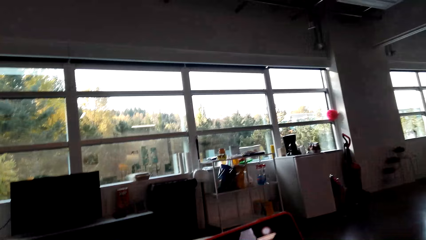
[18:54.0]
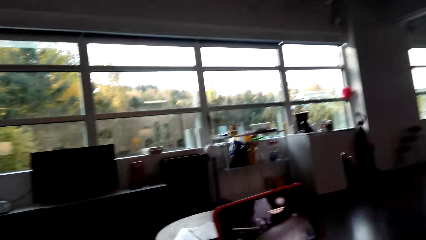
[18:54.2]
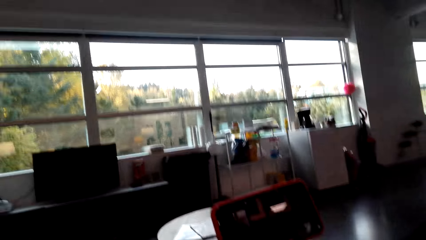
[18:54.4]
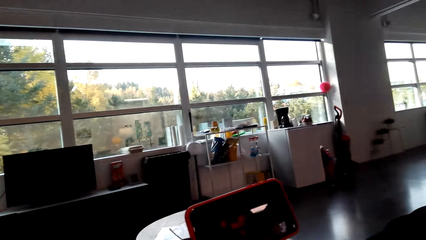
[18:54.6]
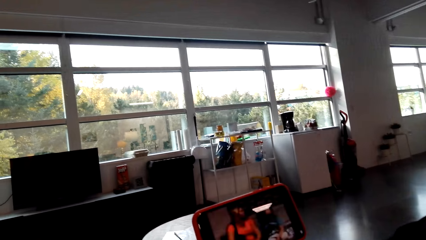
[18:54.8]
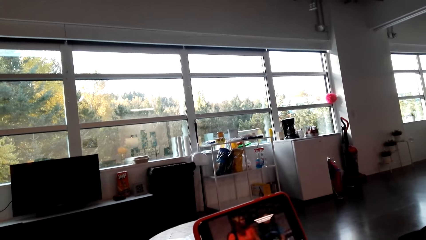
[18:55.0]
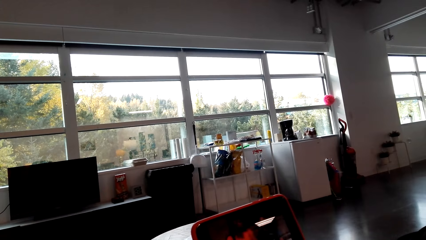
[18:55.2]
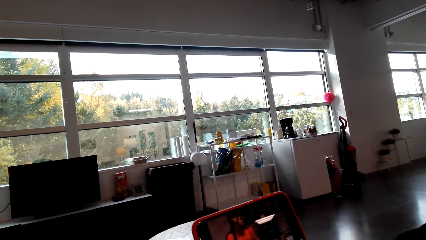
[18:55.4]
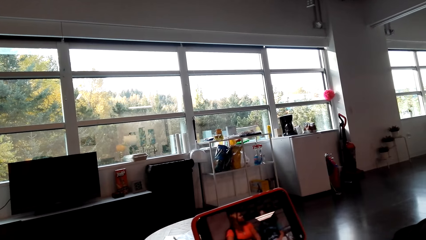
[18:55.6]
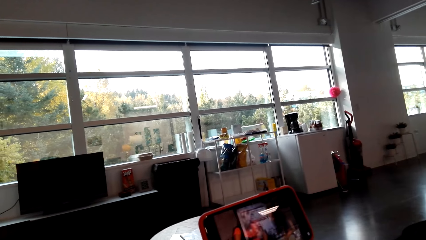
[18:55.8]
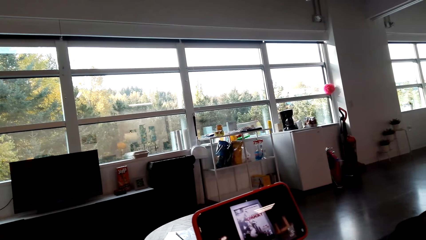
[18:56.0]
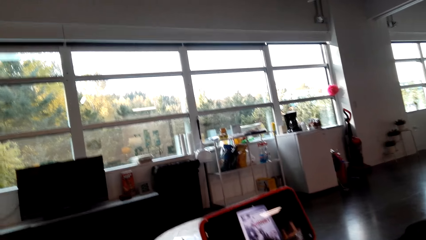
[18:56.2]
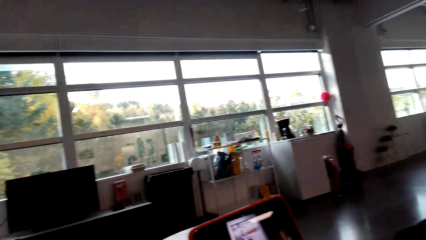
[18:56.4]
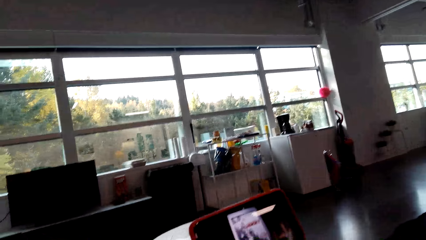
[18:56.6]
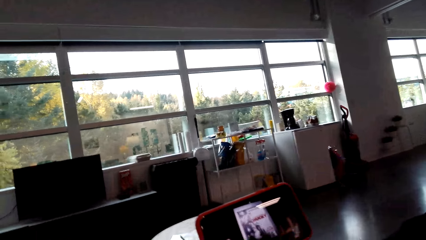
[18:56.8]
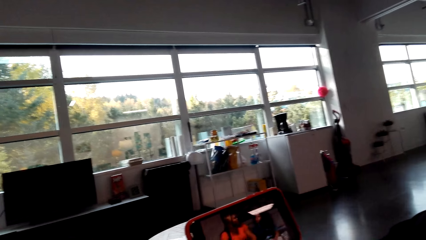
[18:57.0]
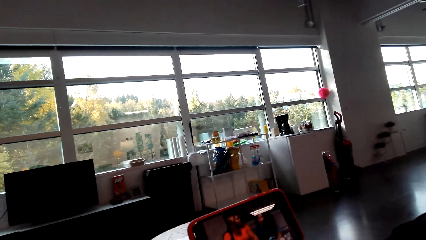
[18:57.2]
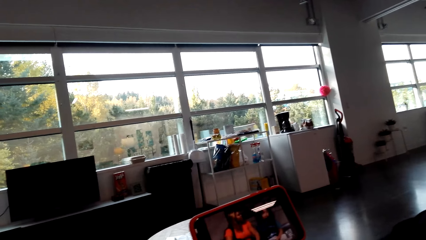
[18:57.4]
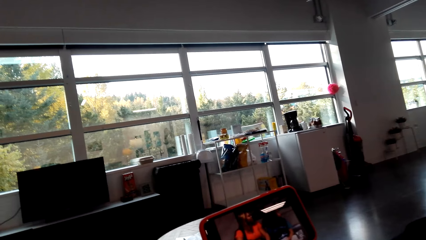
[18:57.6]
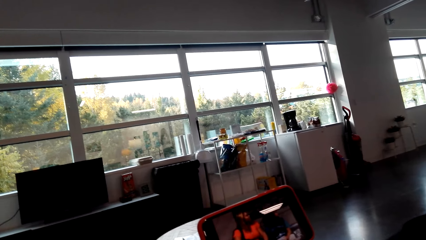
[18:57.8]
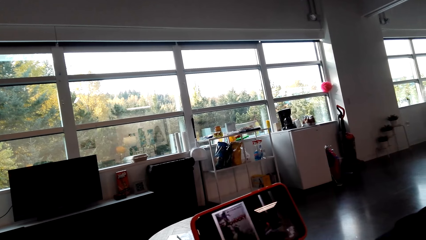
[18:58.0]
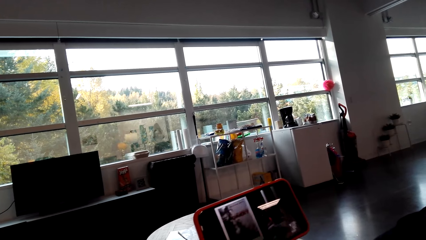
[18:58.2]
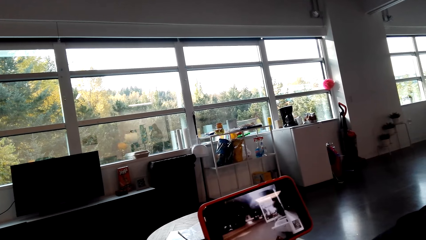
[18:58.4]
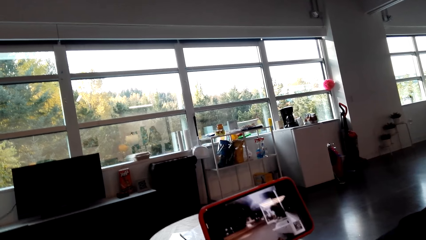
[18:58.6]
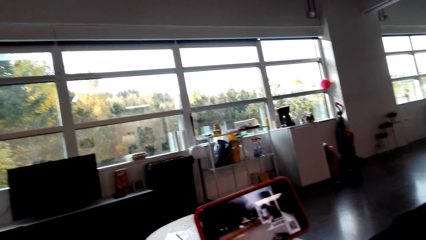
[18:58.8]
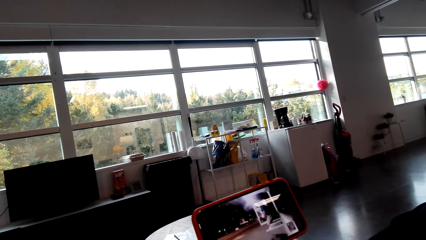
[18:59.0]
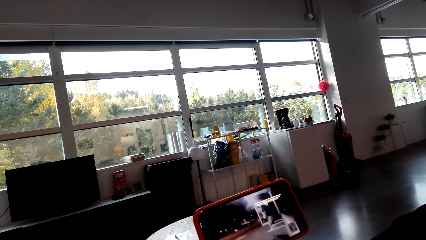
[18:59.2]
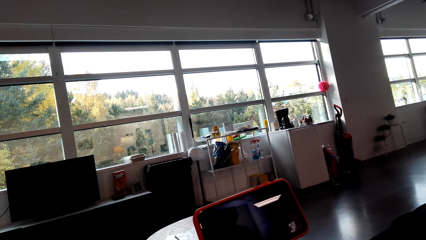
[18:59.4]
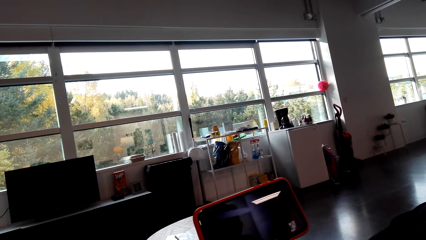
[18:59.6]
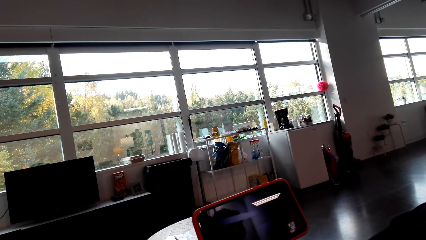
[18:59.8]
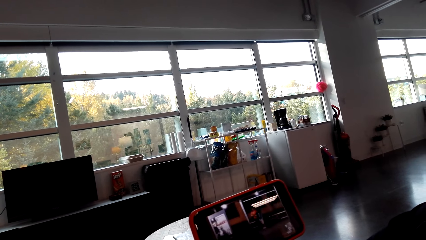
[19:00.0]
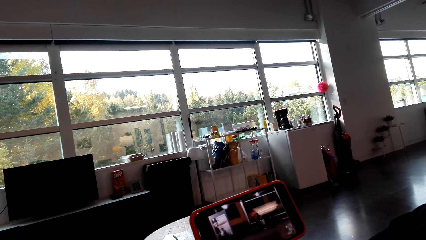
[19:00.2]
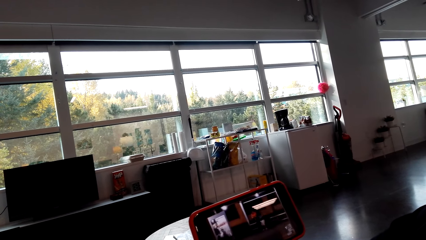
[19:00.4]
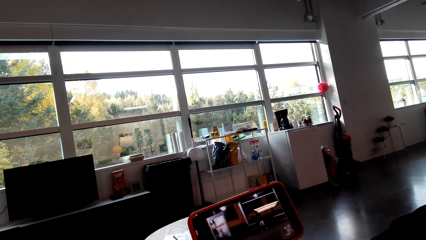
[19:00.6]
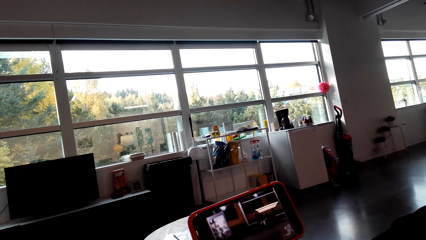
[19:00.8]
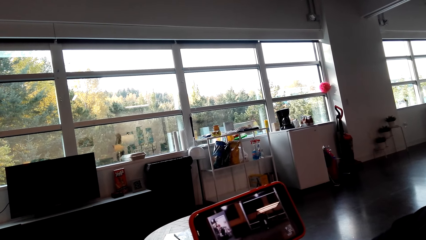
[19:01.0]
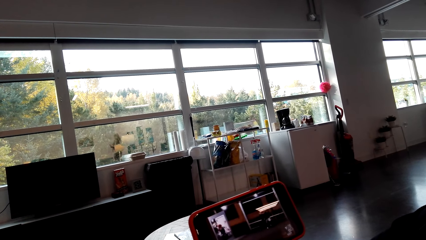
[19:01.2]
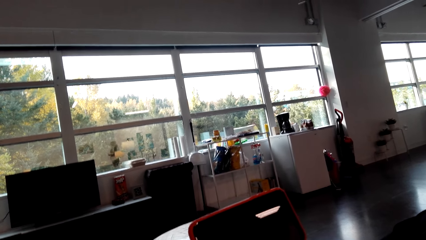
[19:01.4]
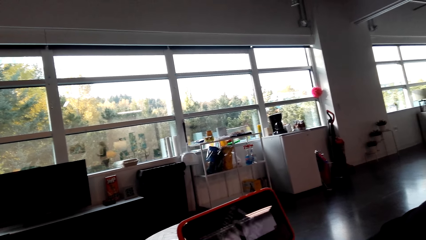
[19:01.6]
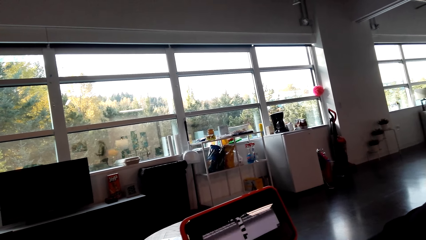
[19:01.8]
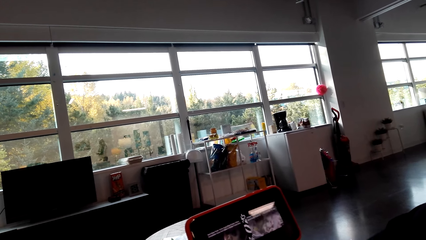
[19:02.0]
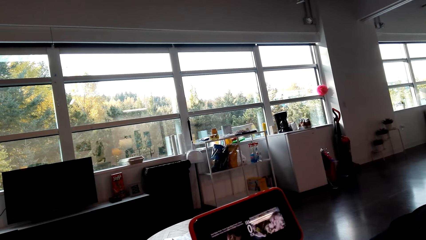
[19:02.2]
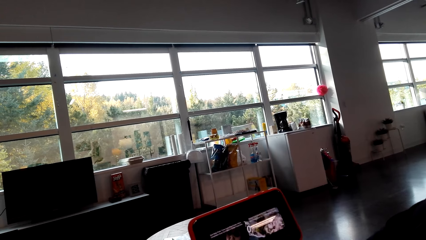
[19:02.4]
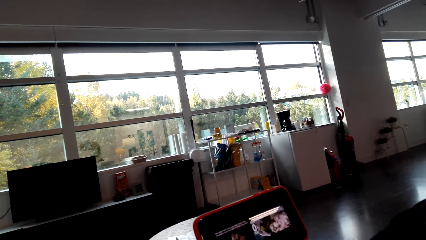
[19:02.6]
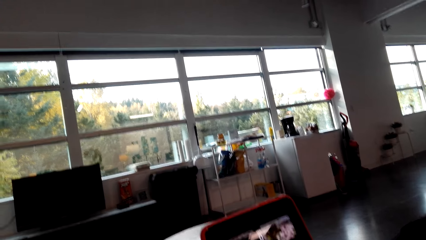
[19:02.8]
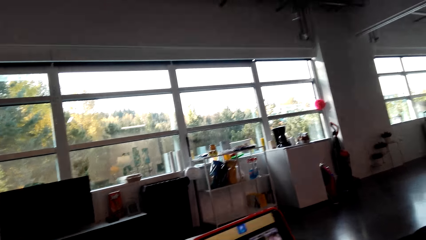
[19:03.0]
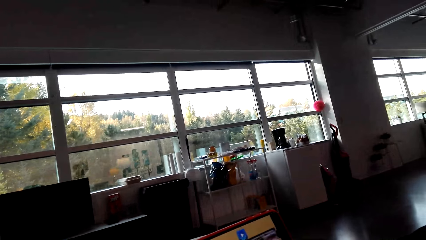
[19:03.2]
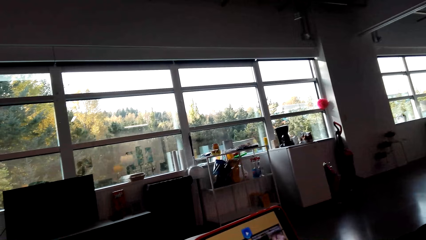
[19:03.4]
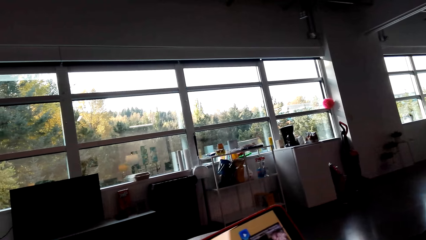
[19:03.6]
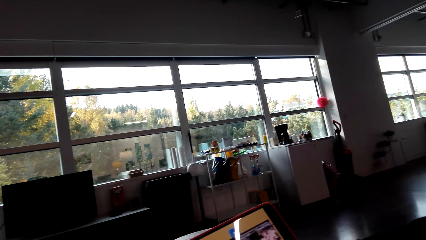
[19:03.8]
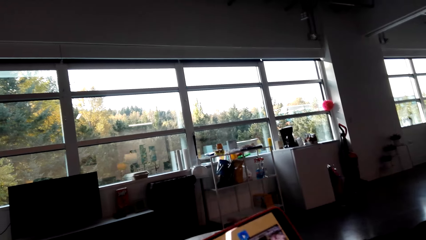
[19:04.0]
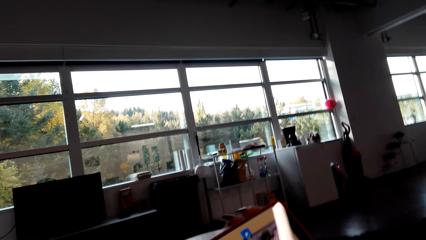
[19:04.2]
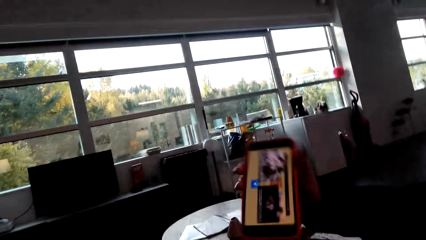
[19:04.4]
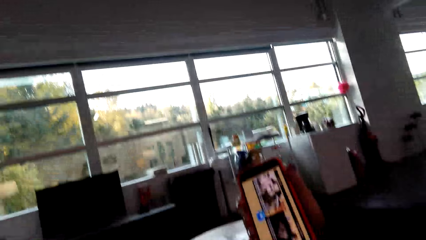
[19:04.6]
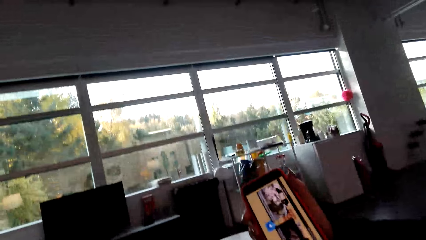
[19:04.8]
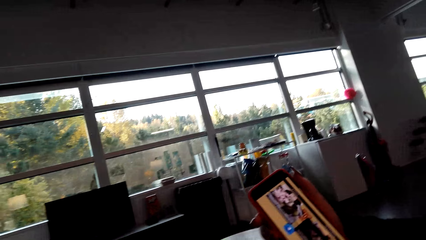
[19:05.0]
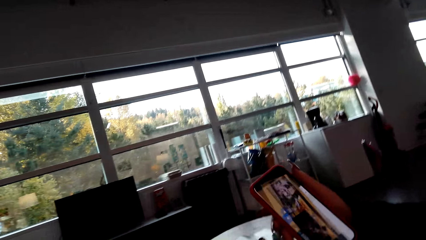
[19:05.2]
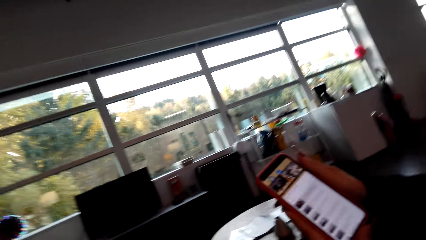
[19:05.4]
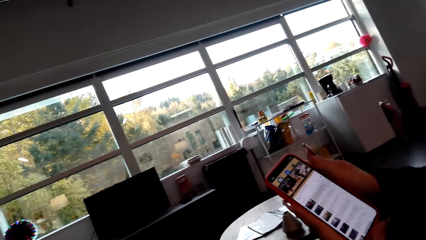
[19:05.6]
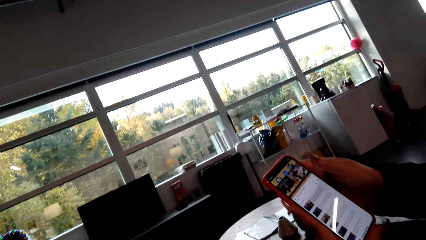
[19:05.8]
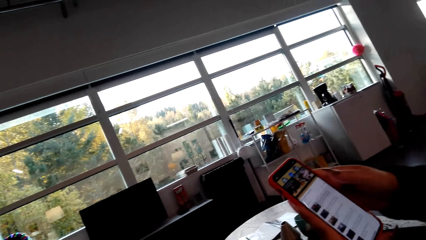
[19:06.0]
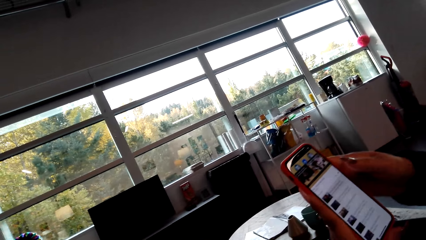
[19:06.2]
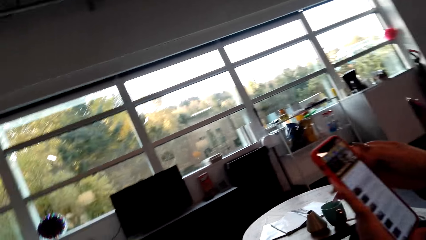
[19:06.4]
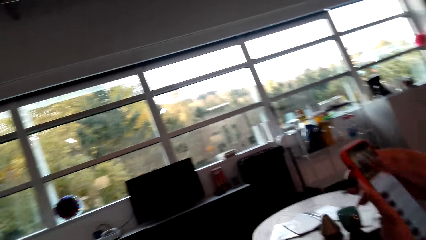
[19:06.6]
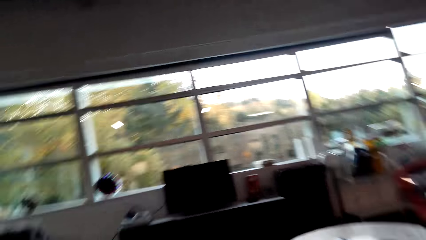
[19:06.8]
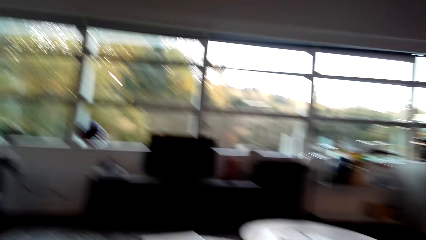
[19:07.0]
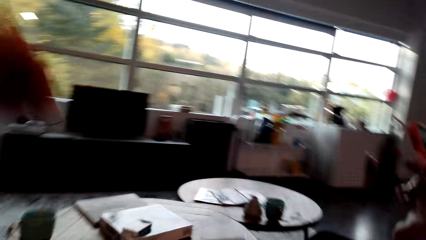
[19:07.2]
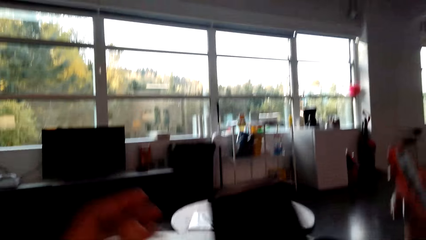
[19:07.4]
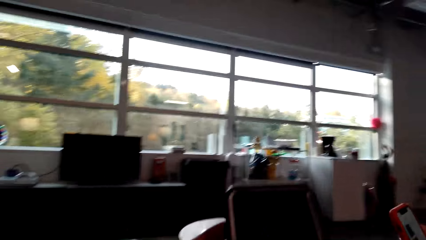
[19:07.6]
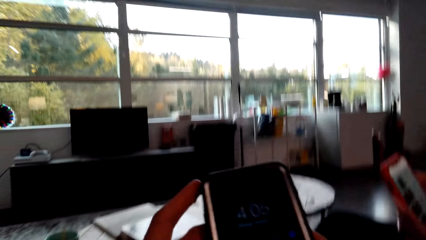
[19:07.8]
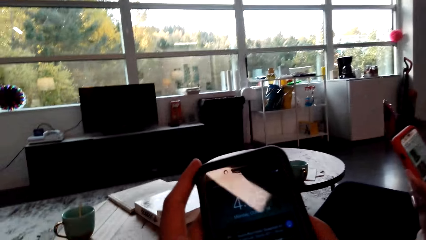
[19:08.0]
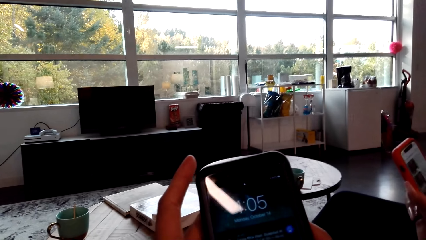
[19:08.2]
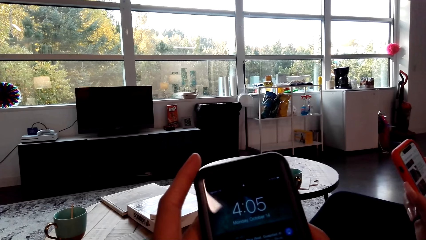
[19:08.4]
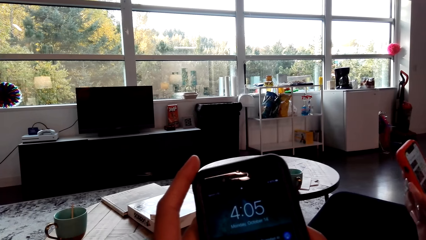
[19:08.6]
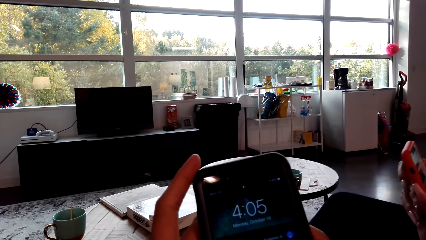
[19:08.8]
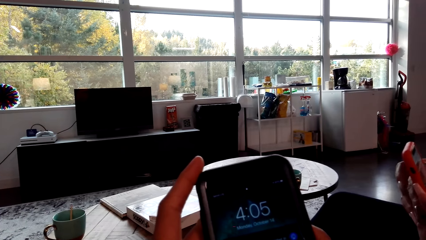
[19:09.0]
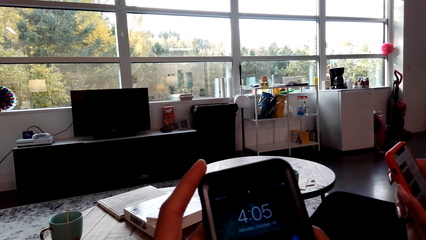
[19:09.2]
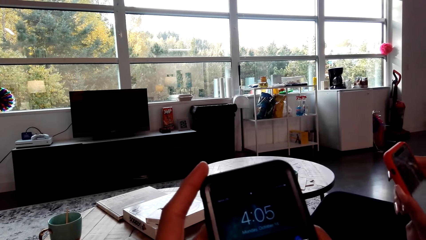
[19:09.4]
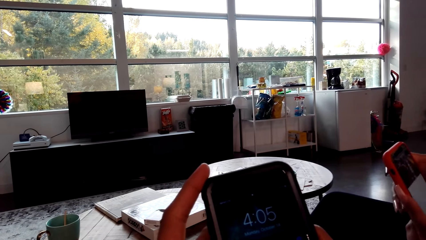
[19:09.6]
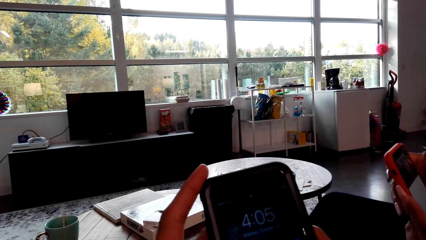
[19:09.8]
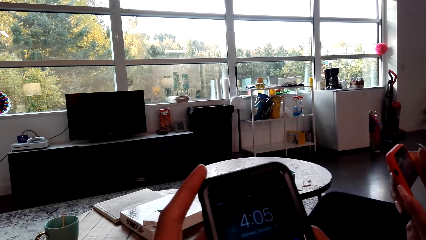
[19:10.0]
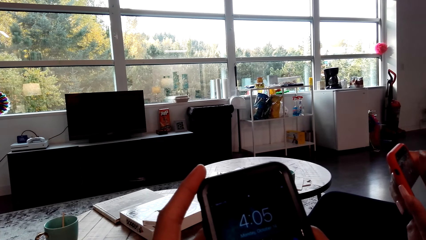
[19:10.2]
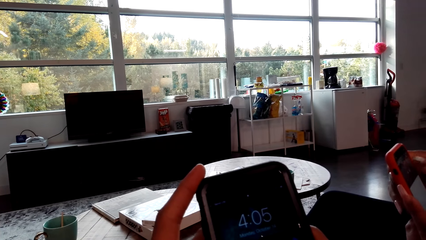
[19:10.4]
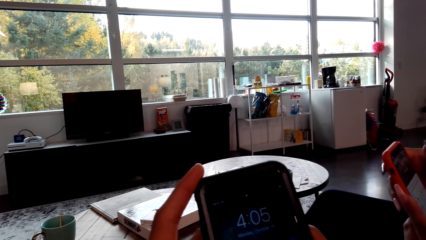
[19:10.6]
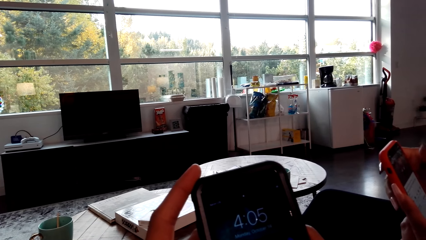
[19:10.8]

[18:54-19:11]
The camera wearer looks at the phone. The lady turns the phone and operates the phone. The camera wearer operates his phone. He picks up the phone.
